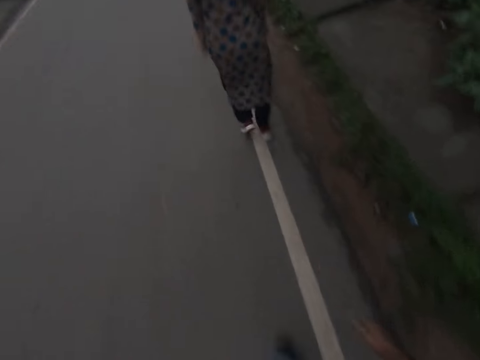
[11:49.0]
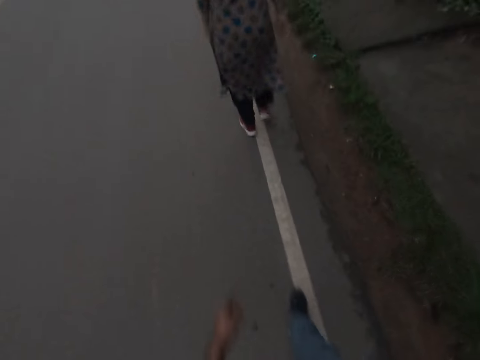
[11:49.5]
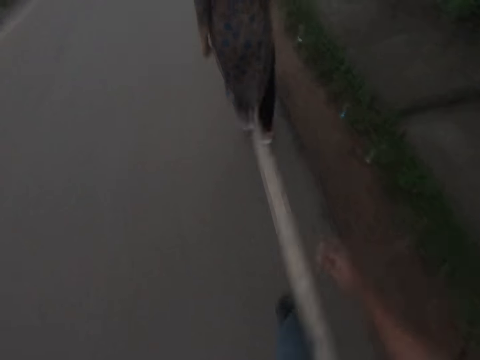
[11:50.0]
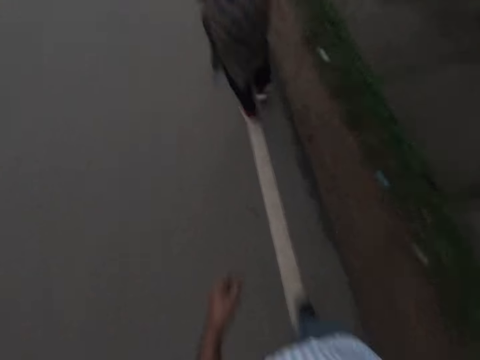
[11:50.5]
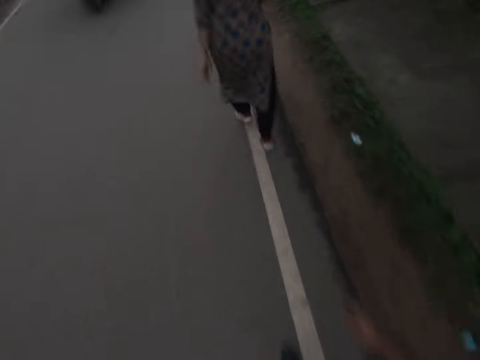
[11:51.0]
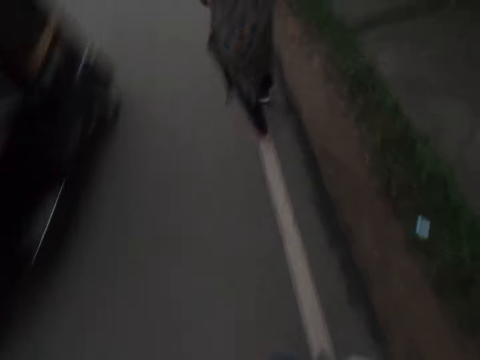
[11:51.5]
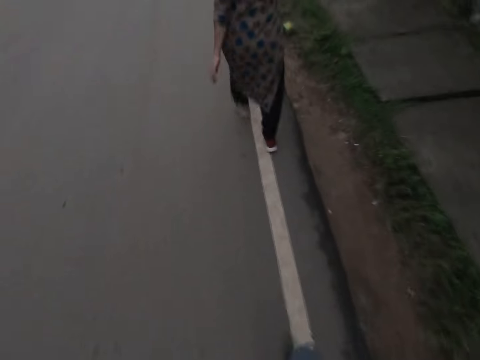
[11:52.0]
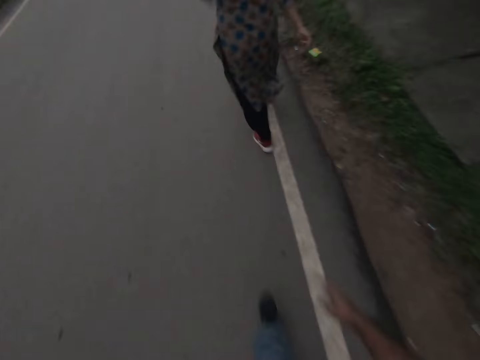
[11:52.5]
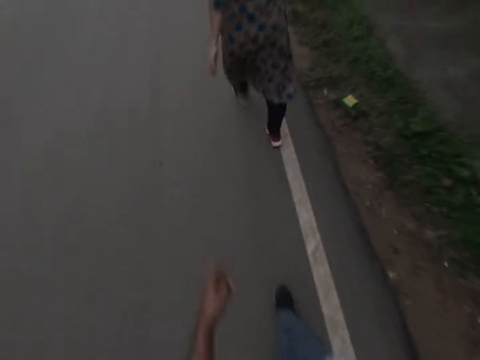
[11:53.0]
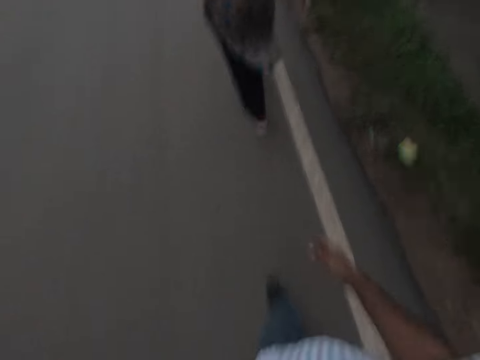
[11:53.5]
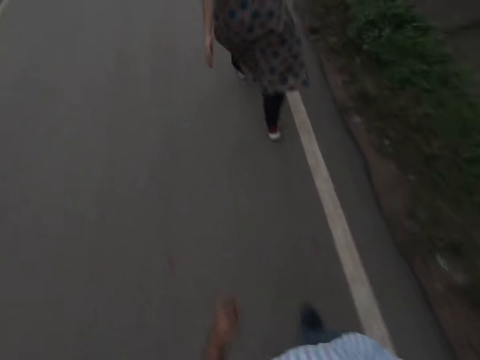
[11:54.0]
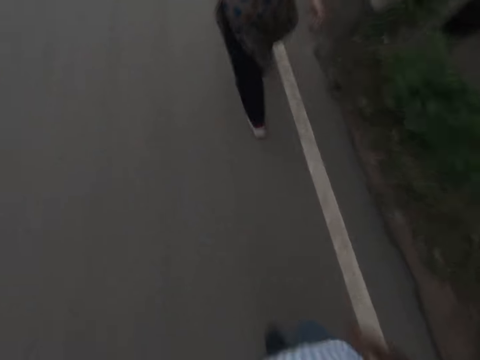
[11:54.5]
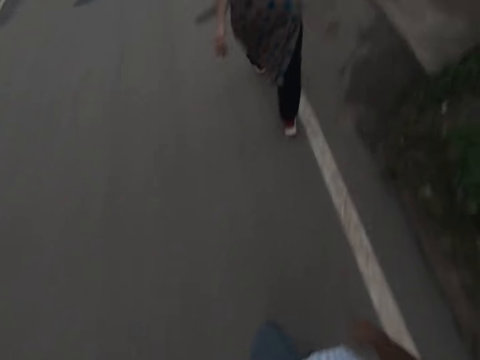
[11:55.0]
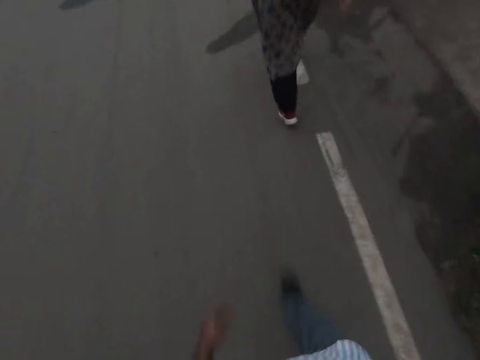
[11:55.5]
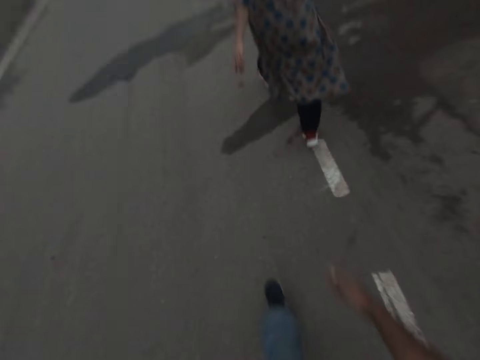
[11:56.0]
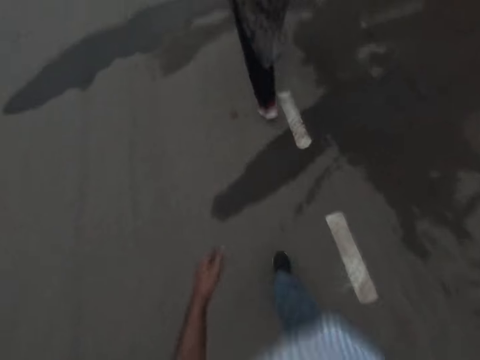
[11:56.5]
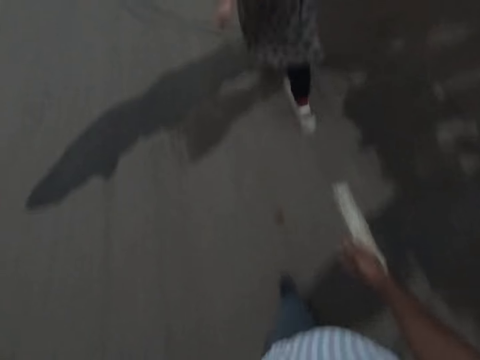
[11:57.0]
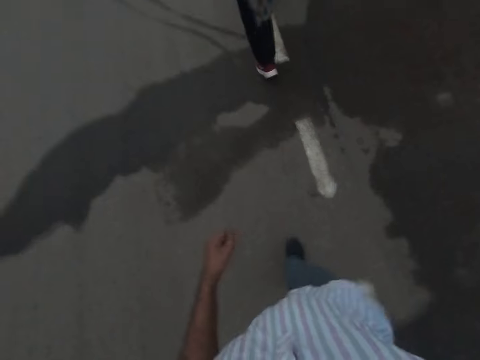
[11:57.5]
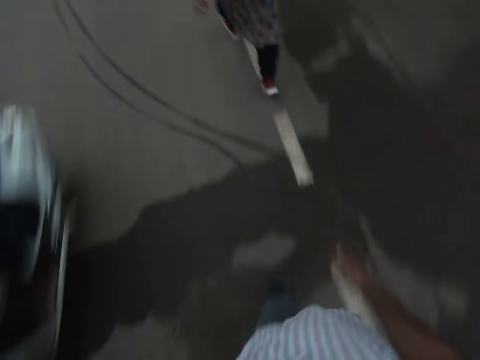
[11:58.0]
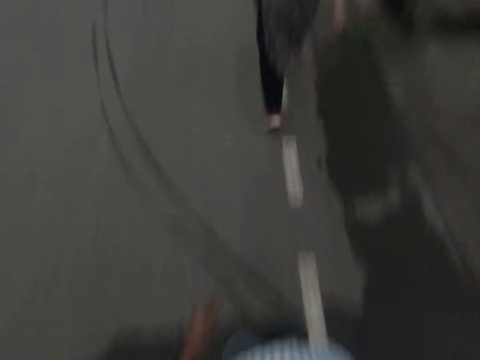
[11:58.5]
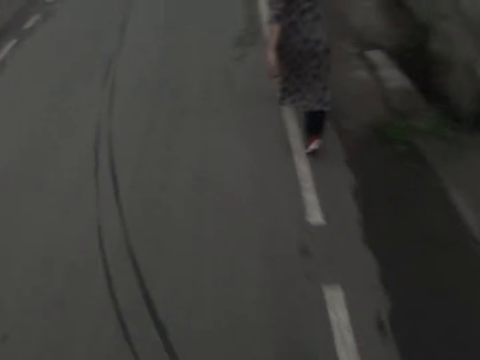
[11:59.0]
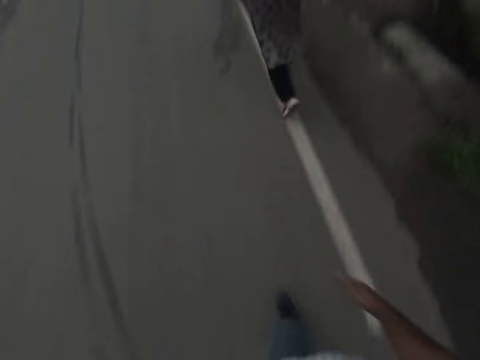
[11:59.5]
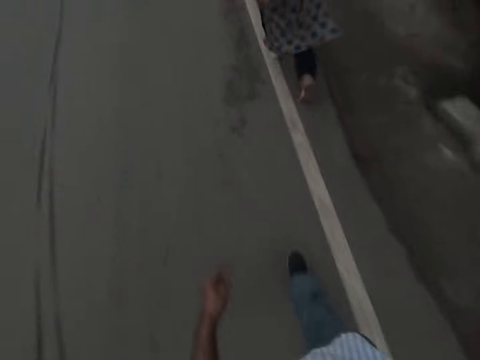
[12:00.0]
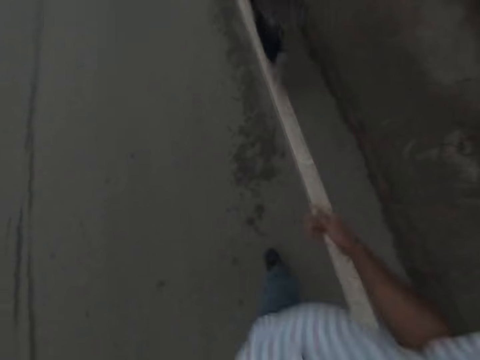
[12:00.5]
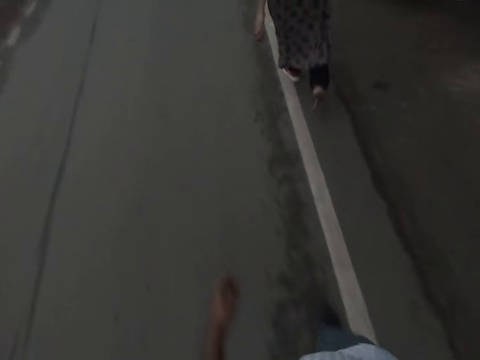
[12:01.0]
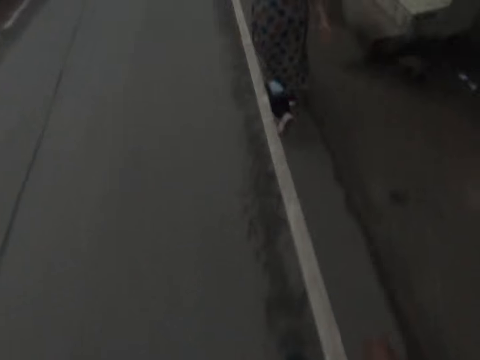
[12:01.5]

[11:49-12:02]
A person rides a motorbike or tricycle by the camera wearer. Another person rides a motorbike or scooter by the camera wearer.

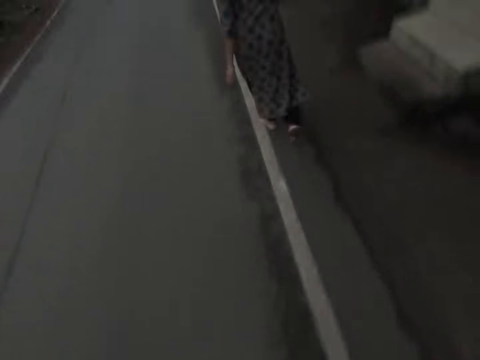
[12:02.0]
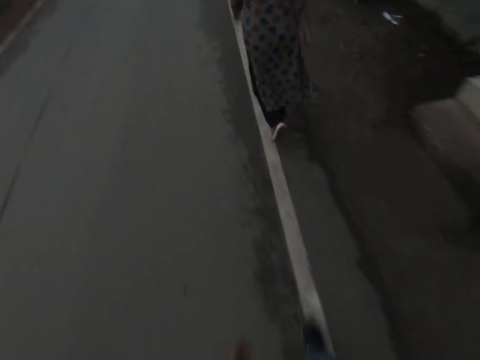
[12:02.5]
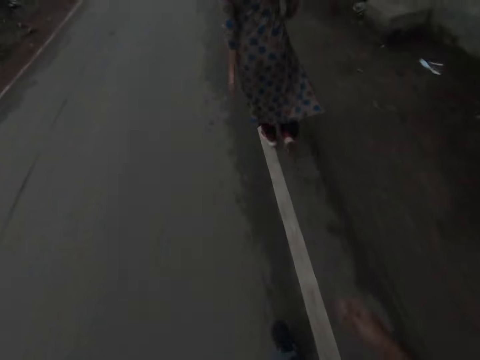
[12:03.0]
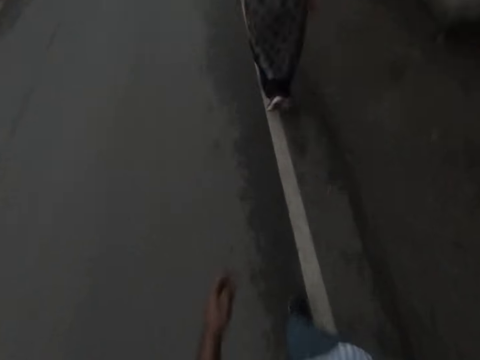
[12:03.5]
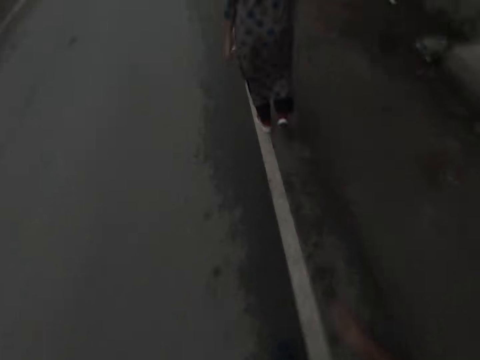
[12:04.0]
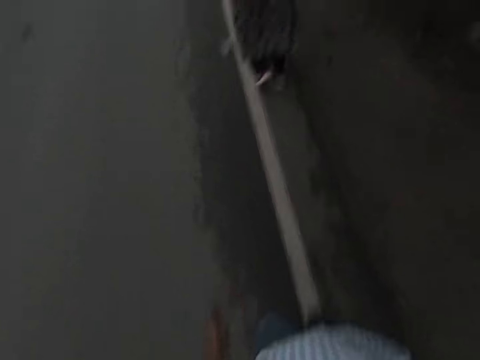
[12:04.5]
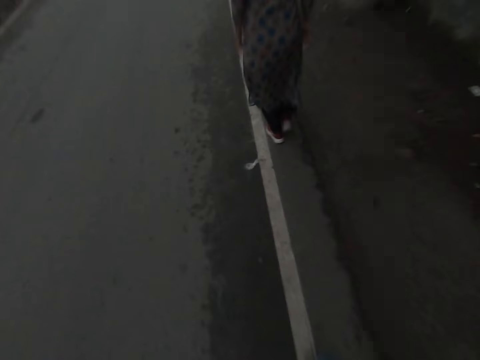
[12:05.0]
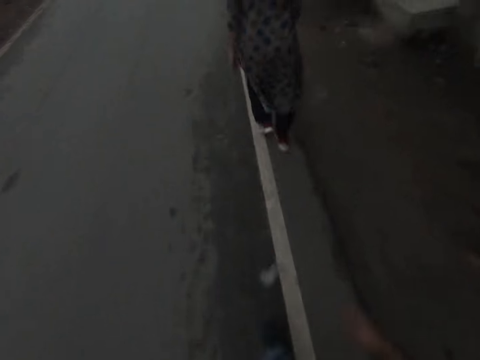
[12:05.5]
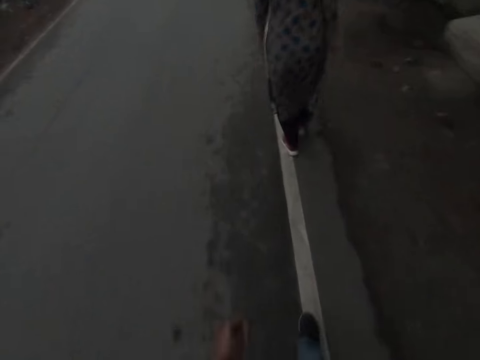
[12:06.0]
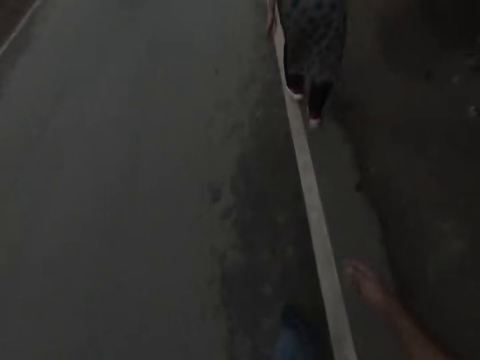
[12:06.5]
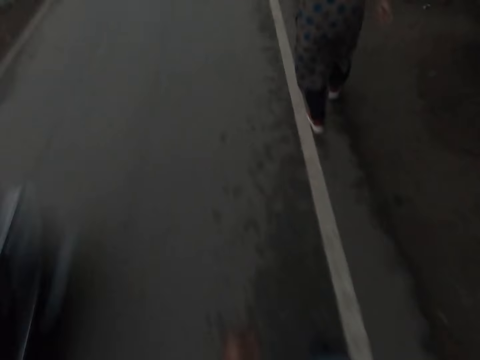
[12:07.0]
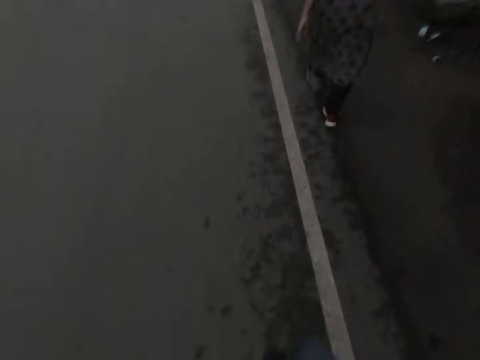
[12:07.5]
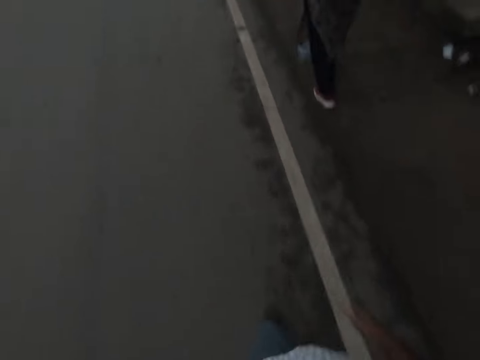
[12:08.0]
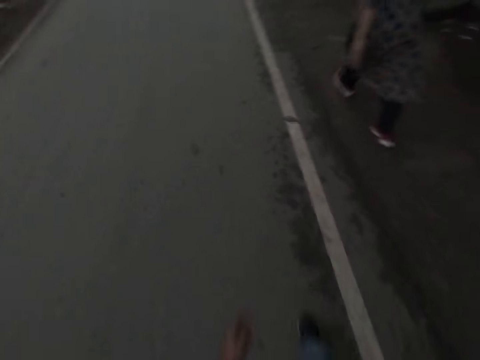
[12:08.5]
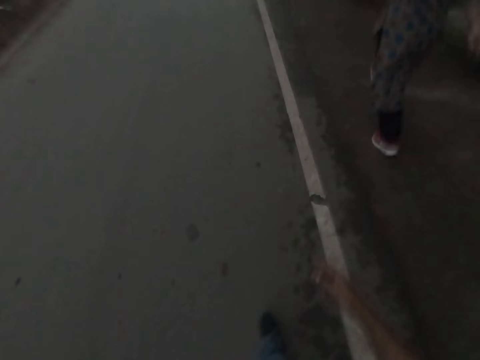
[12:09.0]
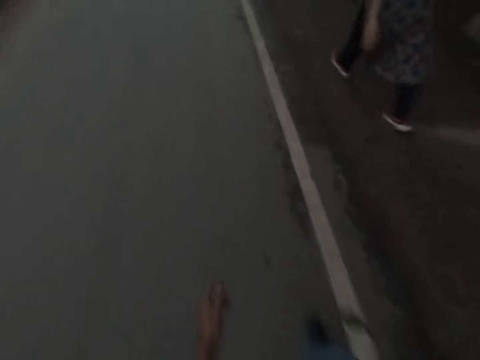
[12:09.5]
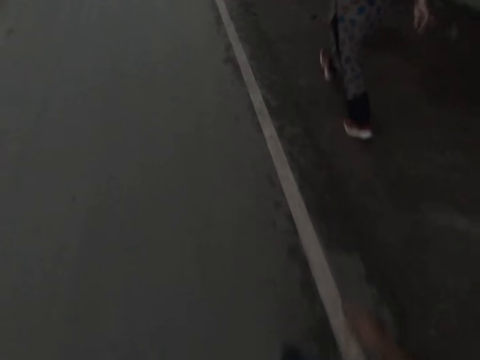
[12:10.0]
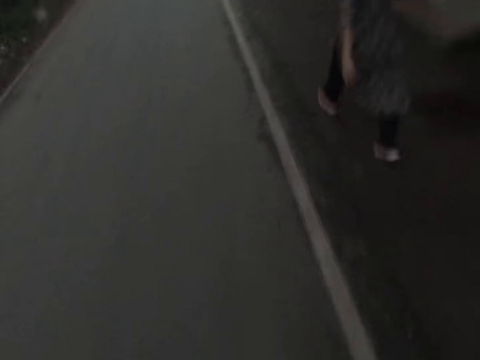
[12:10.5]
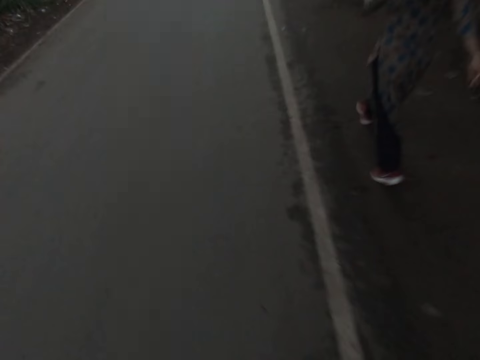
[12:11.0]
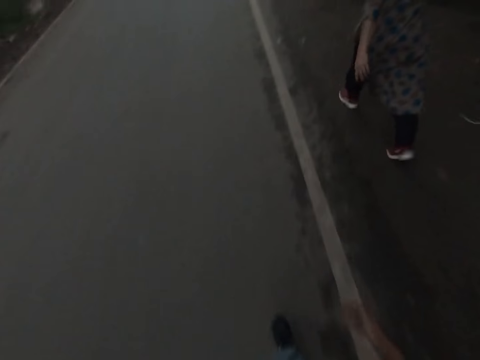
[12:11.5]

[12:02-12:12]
A motorcycle rides by the camera wearer.

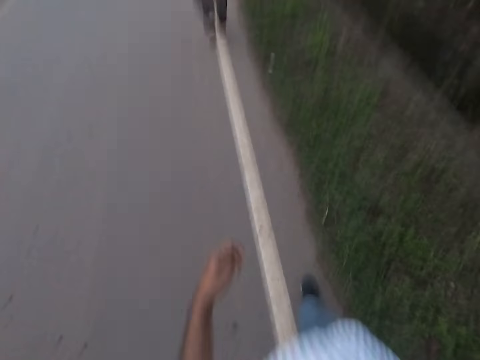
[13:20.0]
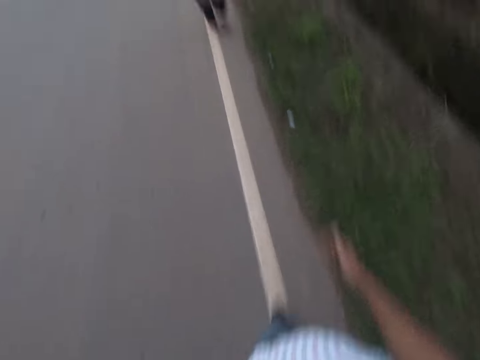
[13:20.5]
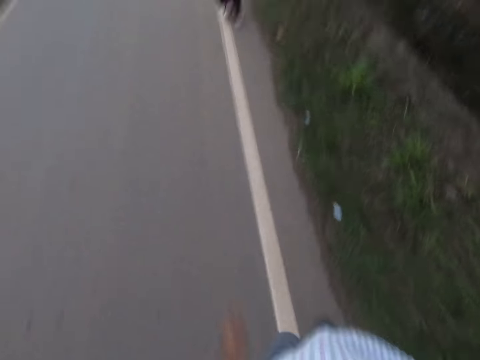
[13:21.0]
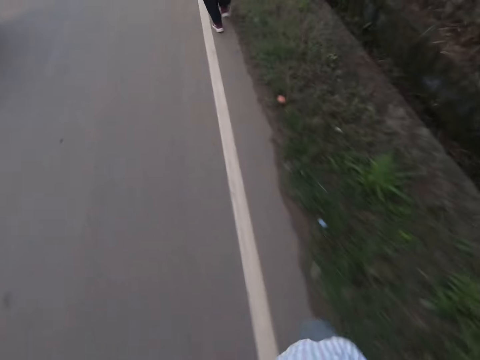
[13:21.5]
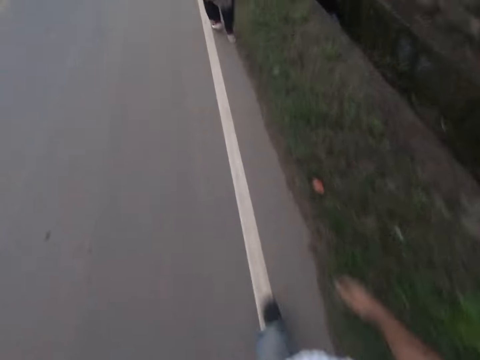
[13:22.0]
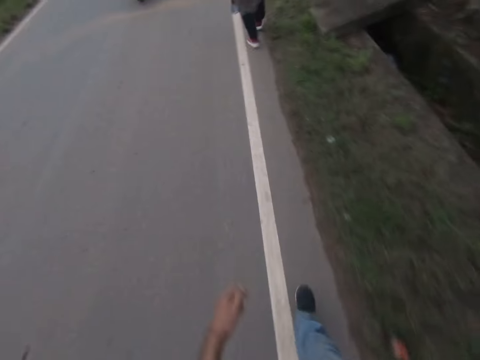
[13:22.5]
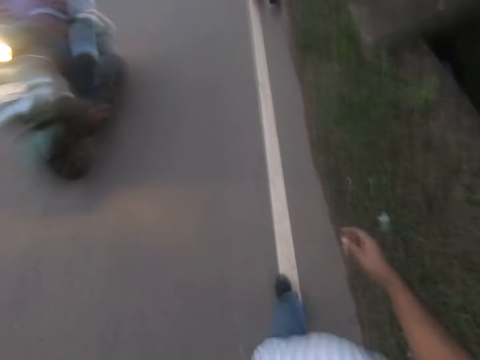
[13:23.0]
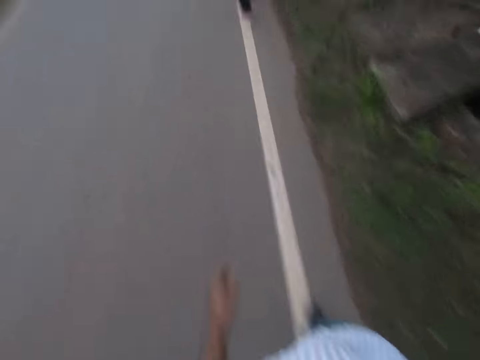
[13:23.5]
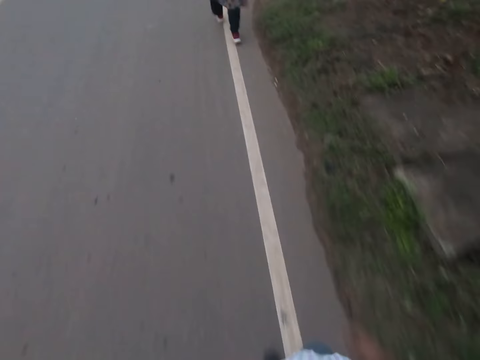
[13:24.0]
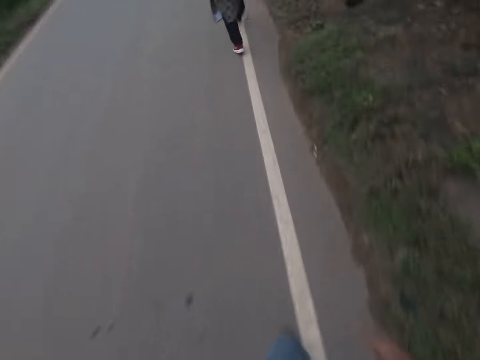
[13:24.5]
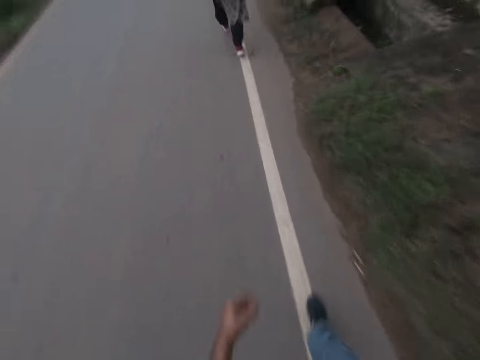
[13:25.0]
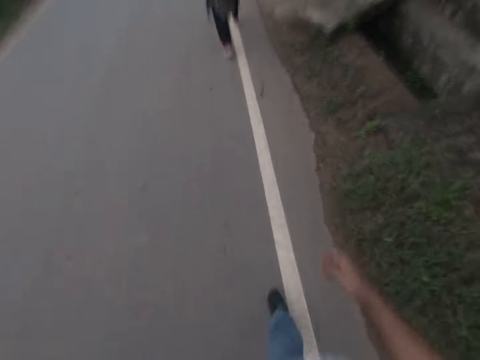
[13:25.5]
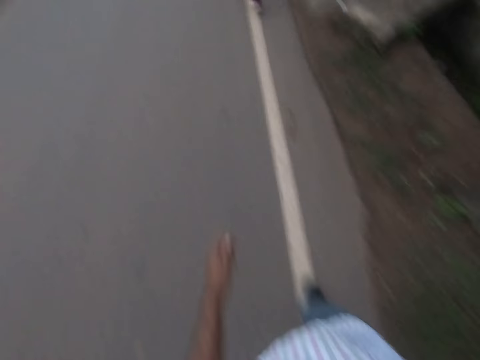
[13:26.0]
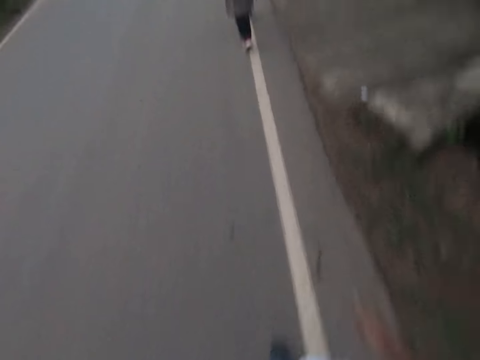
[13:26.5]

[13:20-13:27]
A motorcycle rides by the camera wearer. Another motorcycle rides by the camera wearer to the opposite direction.
